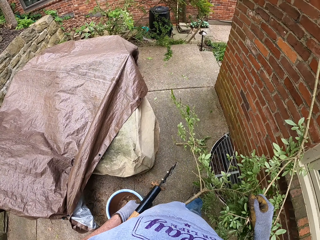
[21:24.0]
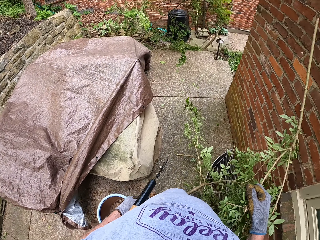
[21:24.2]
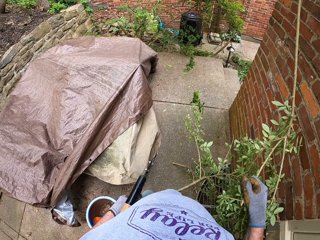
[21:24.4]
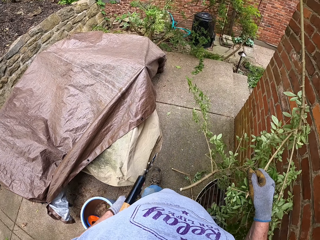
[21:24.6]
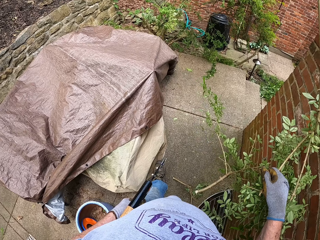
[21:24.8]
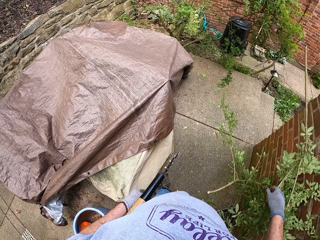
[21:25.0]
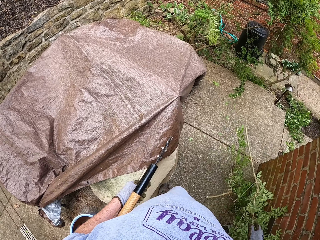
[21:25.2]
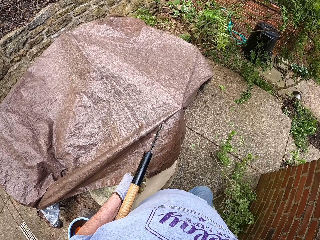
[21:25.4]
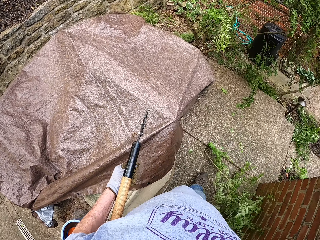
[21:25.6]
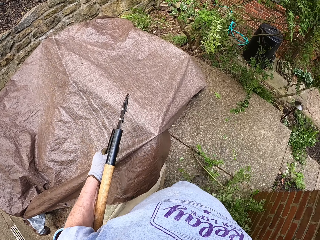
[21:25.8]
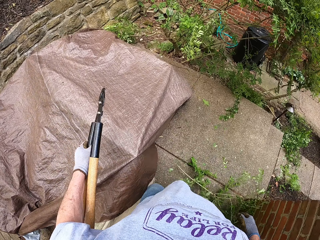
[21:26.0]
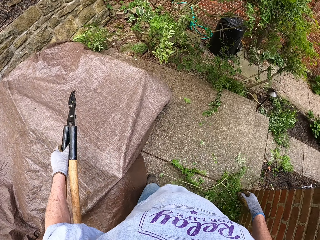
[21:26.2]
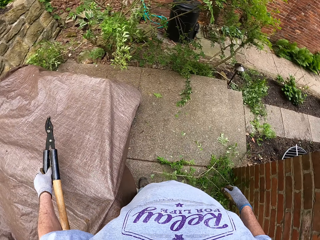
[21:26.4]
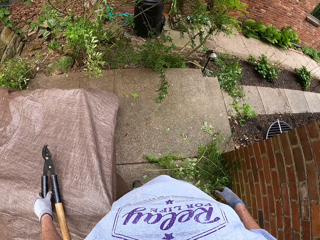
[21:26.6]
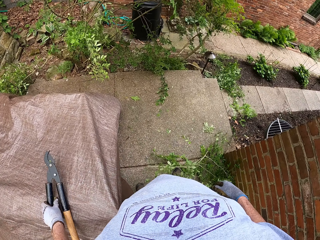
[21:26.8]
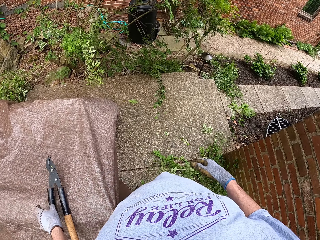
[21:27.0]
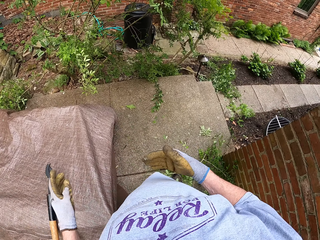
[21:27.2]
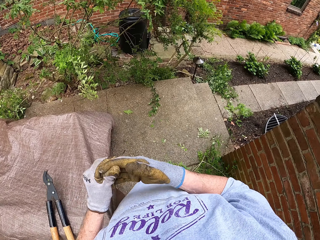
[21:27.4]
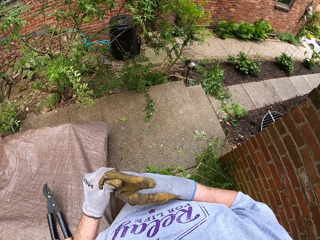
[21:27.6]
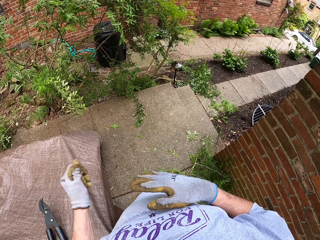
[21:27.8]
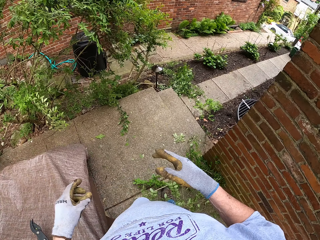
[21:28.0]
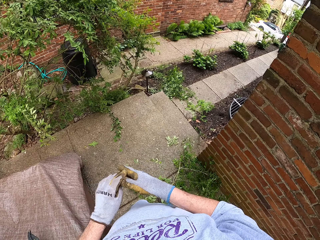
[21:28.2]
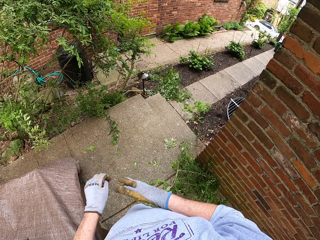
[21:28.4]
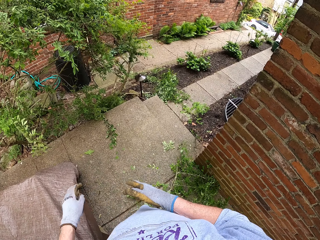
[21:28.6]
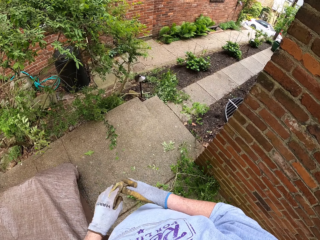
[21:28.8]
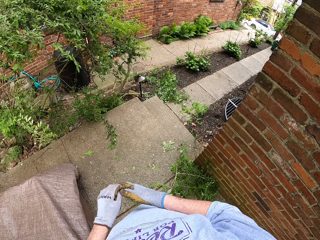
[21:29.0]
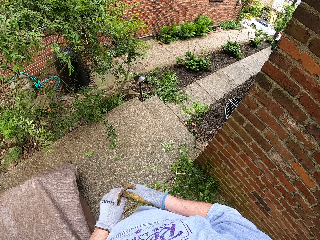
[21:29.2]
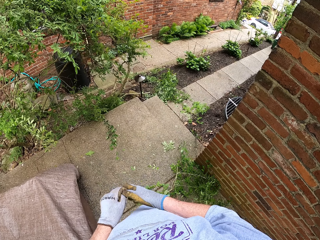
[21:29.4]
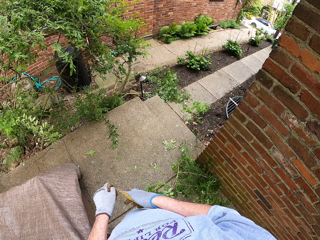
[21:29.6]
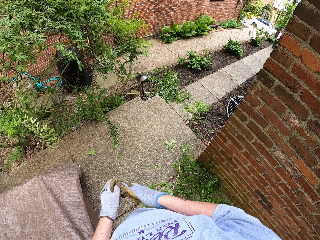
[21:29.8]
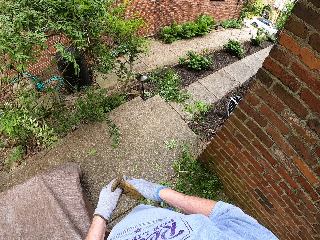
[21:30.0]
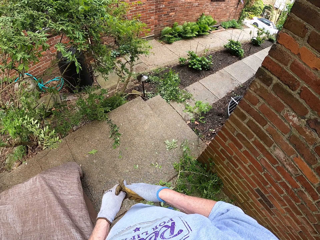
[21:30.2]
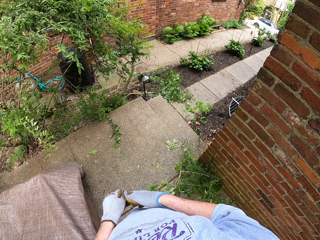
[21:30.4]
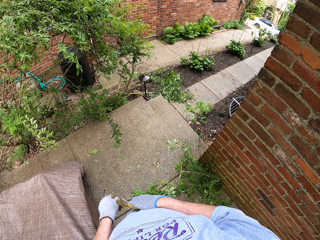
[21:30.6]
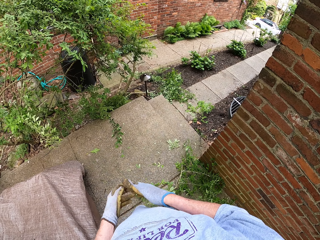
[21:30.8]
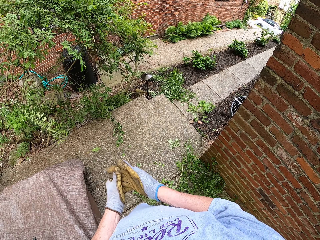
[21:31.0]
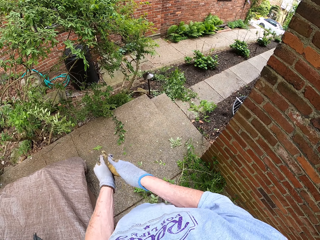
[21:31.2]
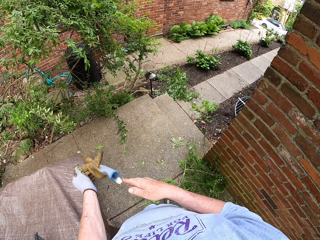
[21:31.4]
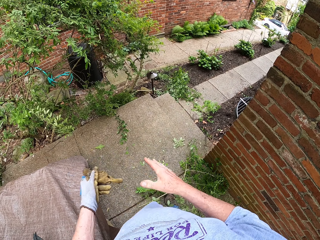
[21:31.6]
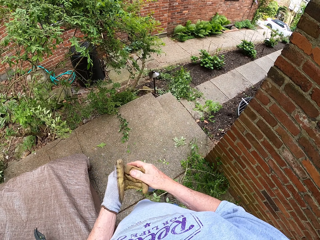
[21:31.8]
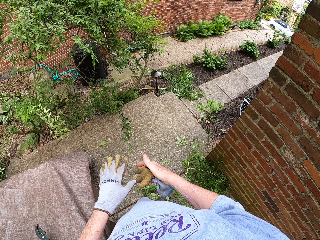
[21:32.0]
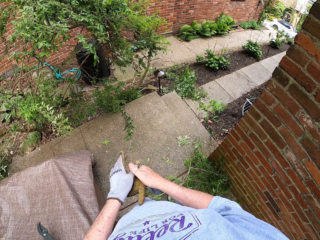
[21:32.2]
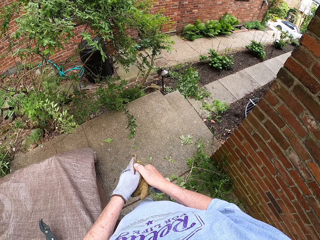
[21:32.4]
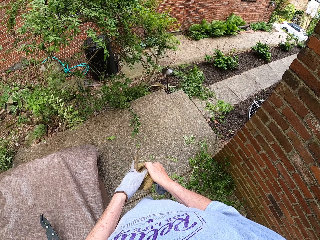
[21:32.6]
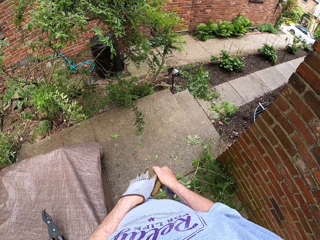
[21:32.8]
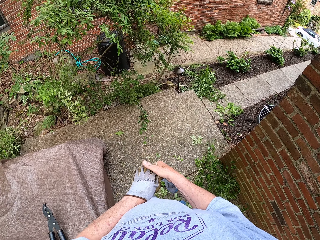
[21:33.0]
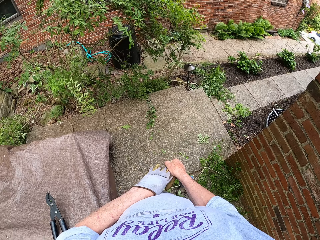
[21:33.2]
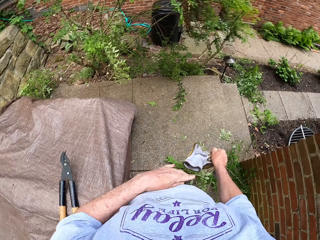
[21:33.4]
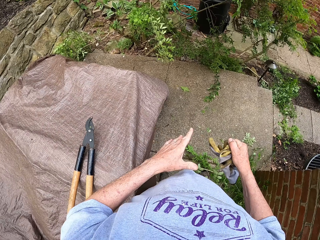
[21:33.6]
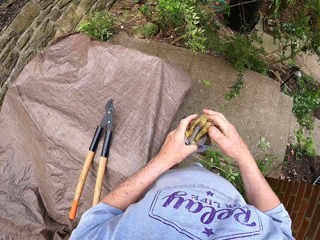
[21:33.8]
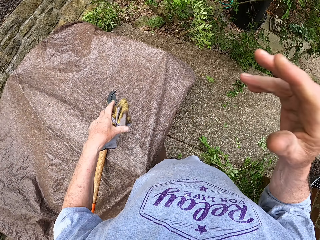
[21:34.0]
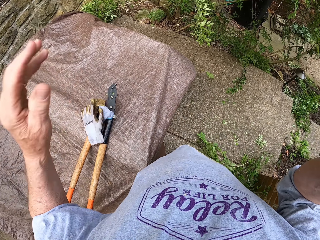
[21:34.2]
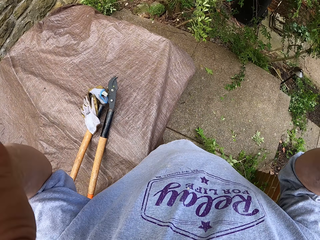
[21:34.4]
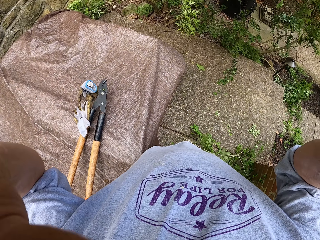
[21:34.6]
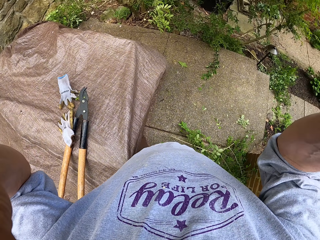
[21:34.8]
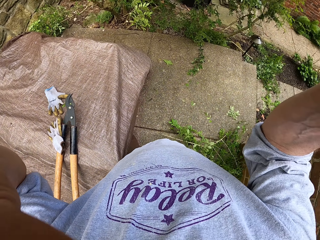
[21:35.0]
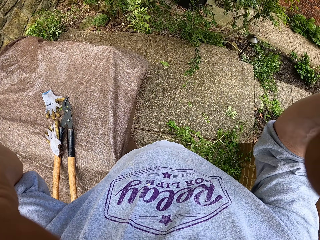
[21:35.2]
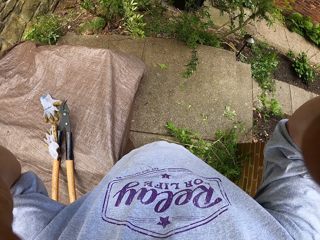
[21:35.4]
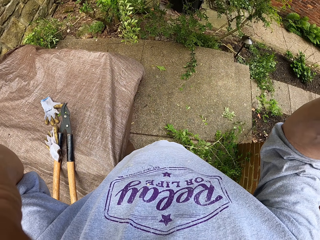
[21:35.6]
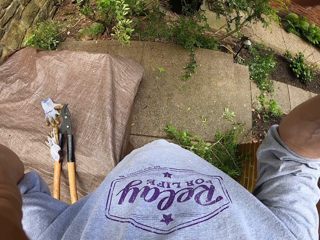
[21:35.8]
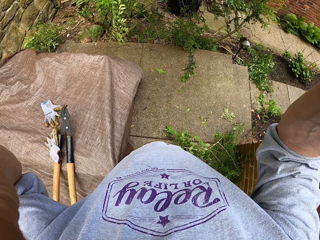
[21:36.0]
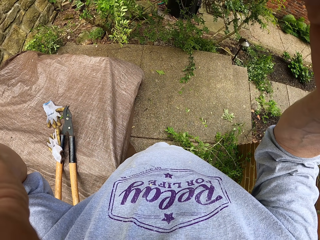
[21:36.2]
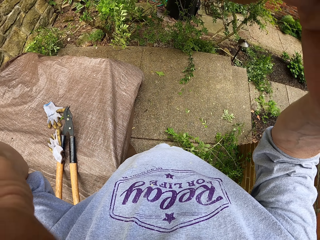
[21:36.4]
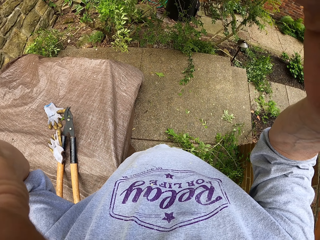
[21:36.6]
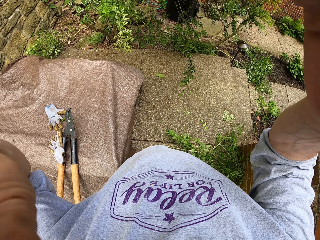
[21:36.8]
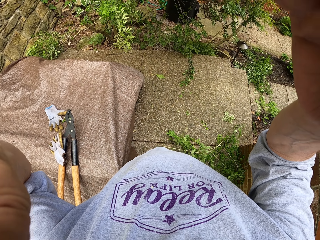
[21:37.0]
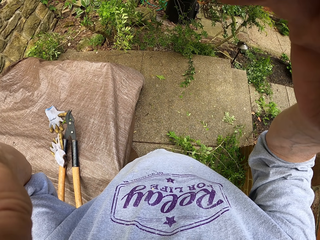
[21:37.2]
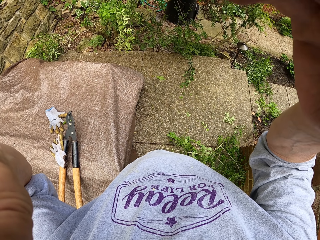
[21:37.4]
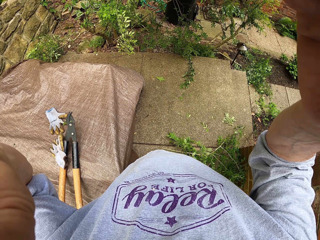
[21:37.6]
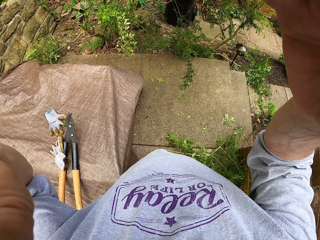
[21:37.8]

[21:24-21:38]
The camera wearer drops the tree branches on the ground. He drops the garden shears on a bag. He removes the hand gloves. He drops the hand gloves on the bag. He puts his hands on his face.
